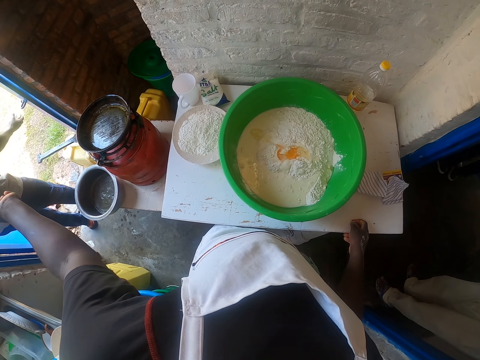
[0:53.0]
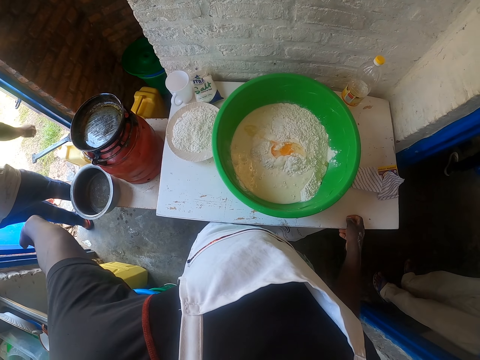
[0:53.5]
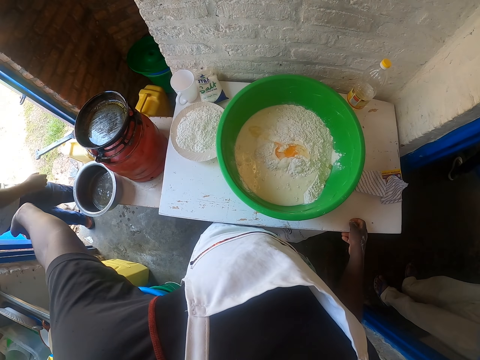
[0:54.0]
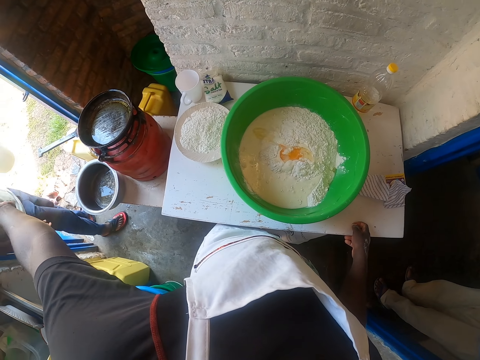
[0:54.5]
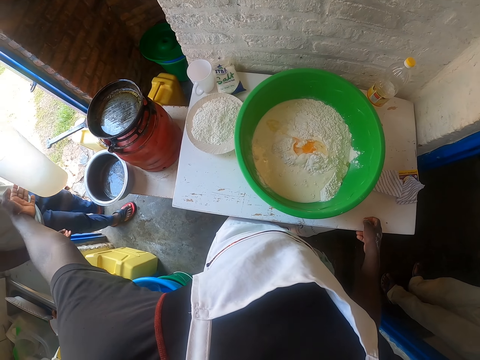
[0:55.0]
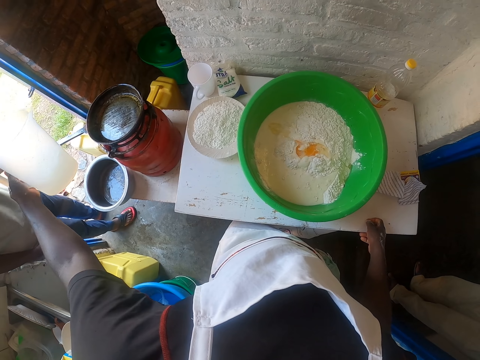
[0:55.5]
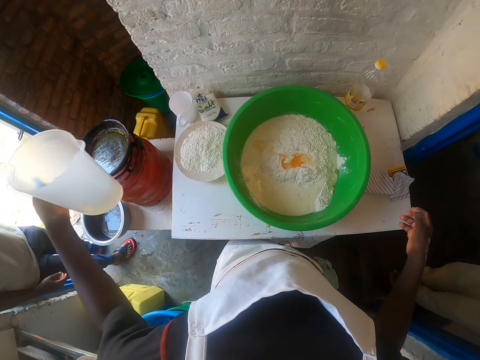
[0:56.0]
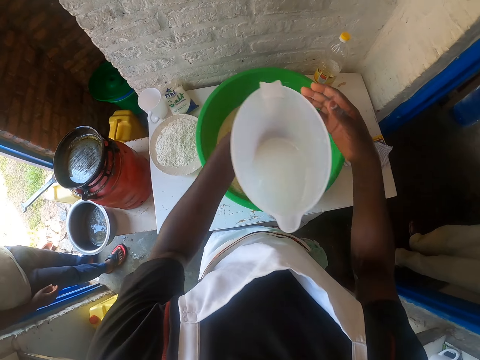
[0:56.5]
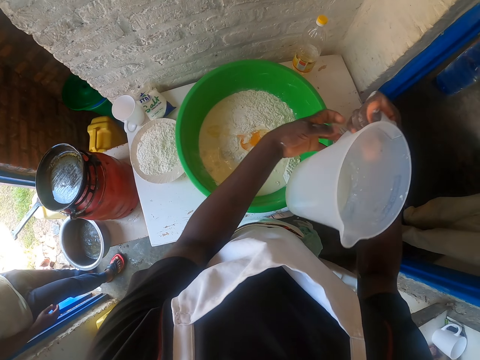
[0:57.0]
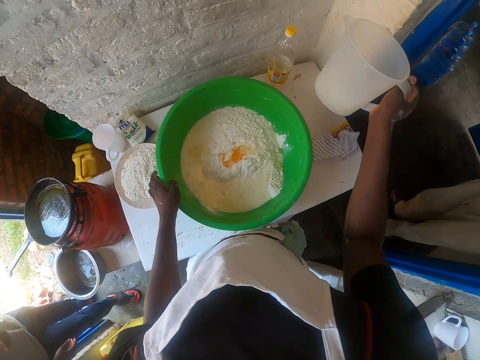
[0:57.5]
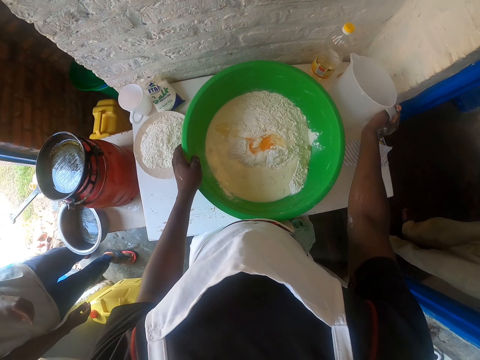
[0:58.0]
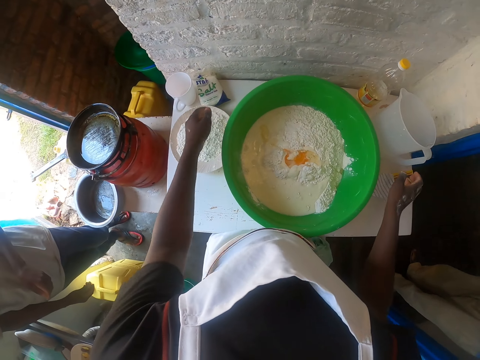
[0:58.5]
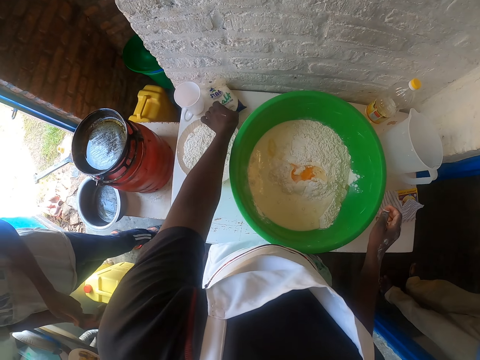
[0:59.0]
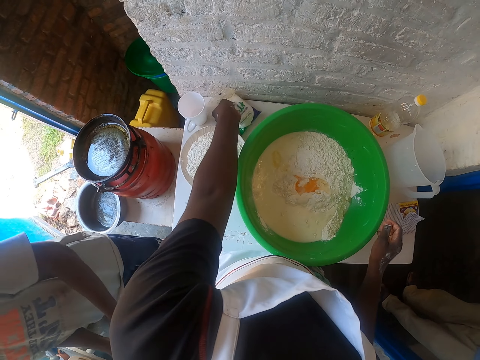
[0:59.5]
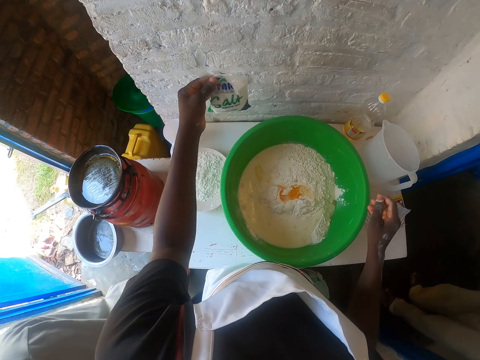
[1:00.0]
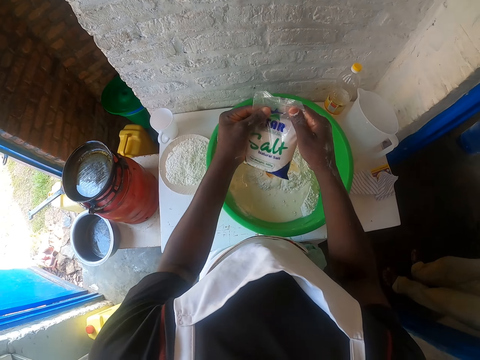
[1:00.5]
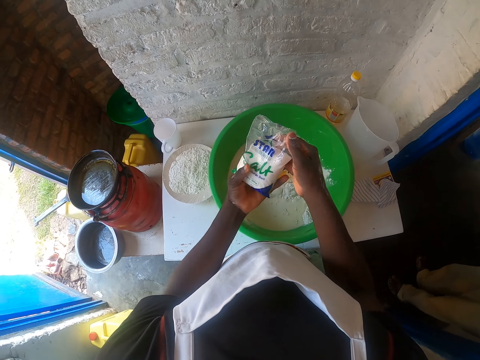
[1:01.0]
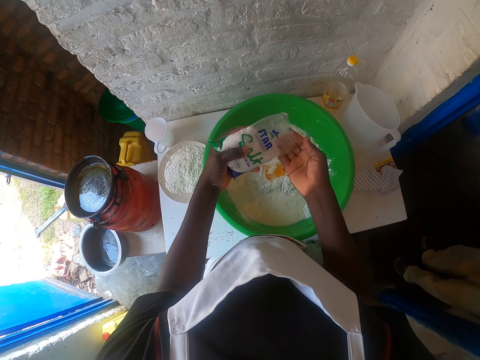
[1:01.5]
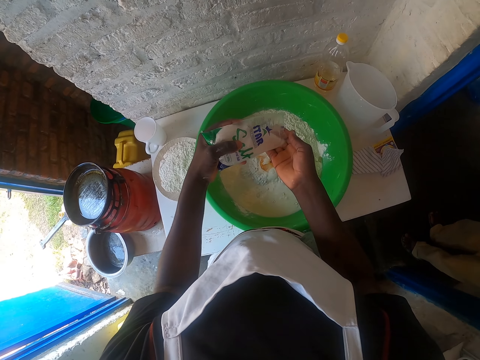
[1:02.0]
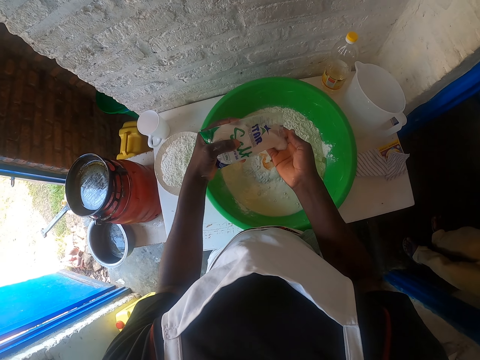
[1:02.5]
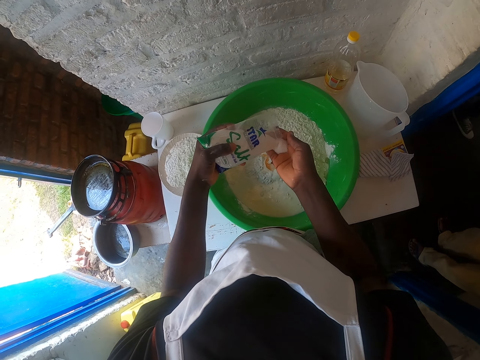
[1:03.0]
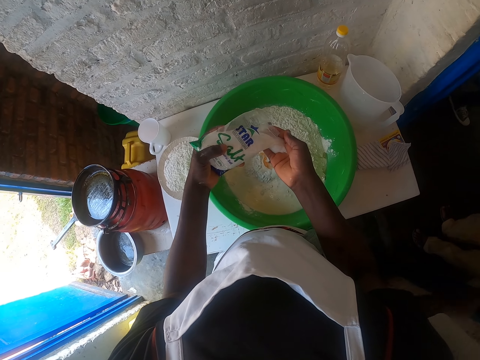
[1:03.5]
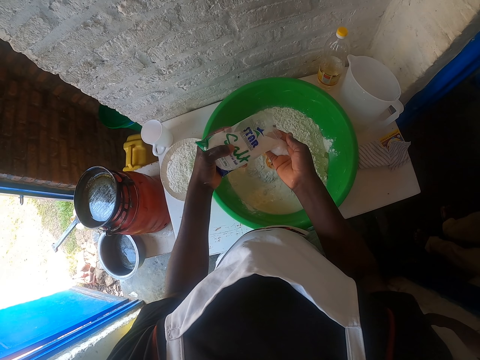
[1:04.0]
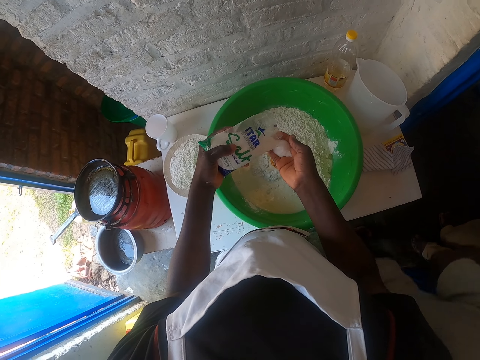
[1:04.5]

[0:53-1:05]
A man throws the dirt in the dustbin. The camera wearer takes a jar of water from the man. They put the jar of water on the table. They pick the salt from the table. They put the salt in the palm.

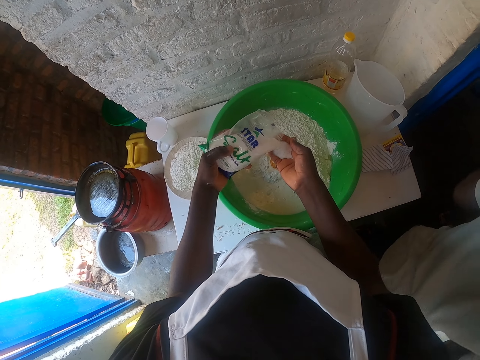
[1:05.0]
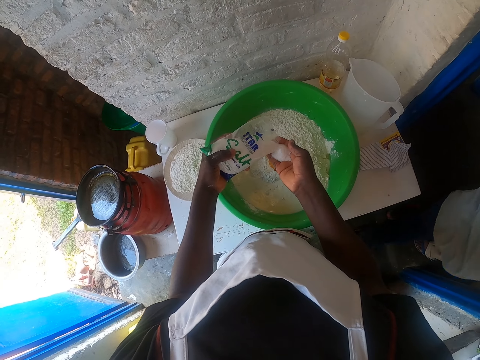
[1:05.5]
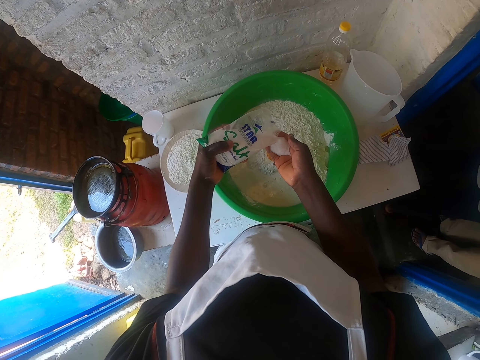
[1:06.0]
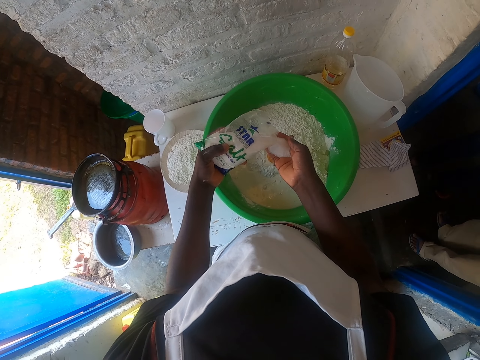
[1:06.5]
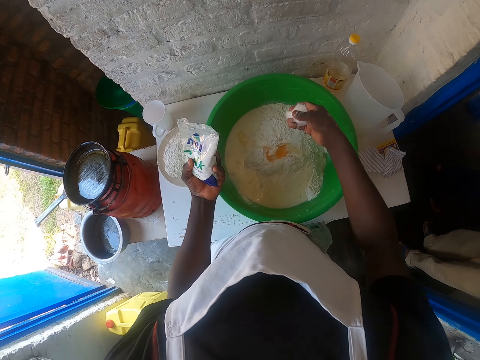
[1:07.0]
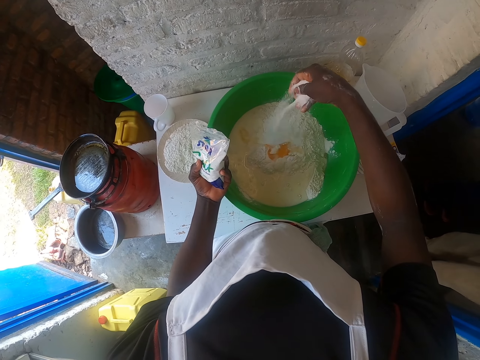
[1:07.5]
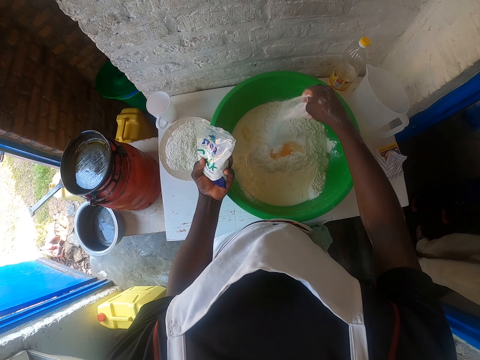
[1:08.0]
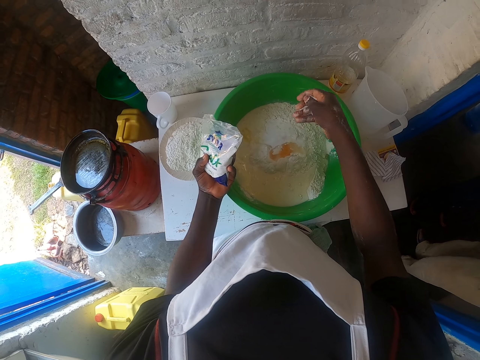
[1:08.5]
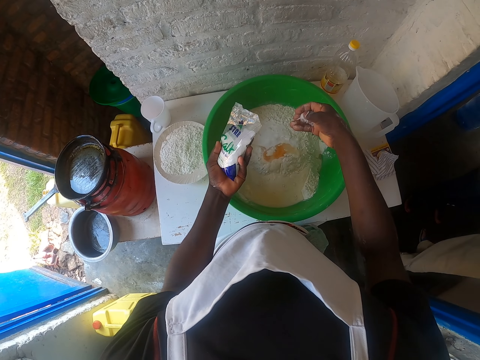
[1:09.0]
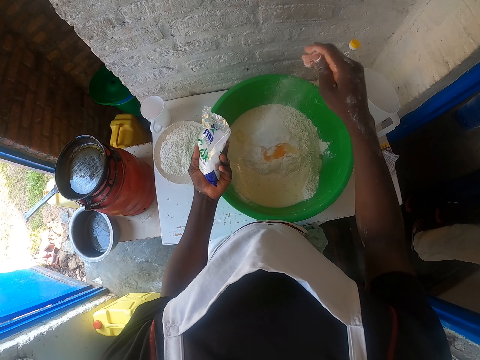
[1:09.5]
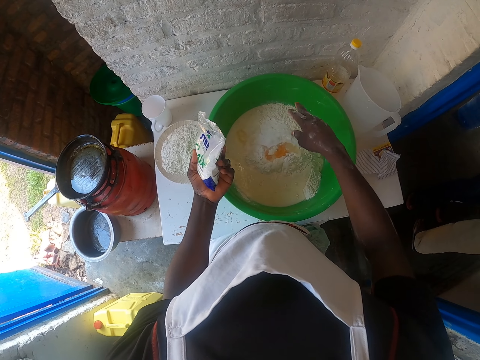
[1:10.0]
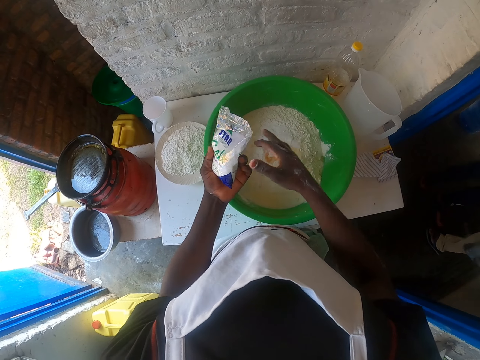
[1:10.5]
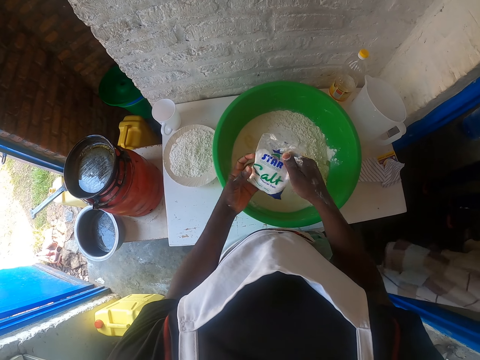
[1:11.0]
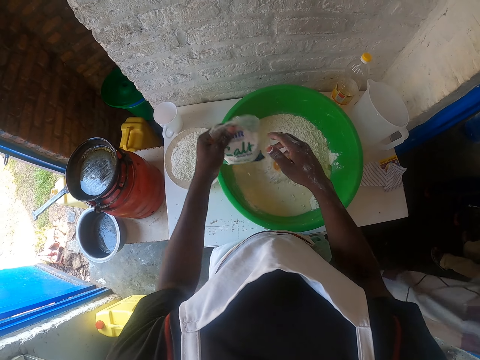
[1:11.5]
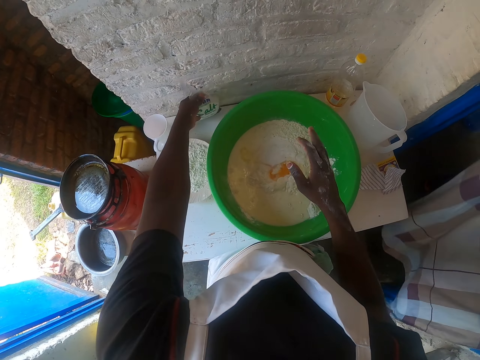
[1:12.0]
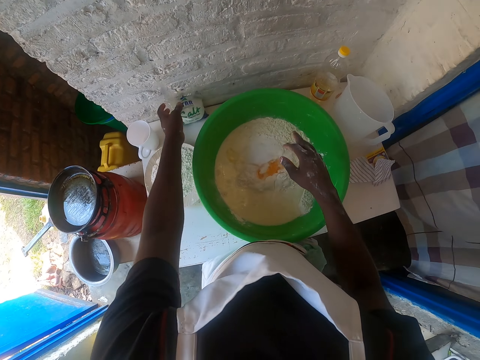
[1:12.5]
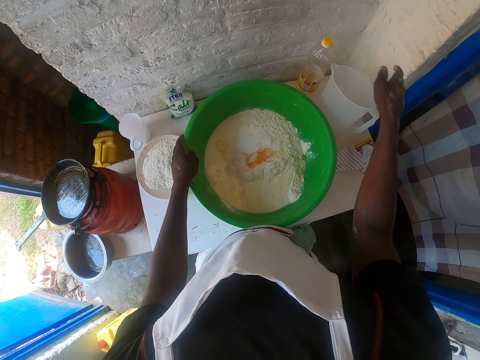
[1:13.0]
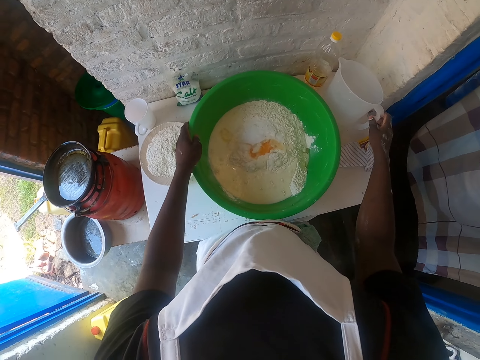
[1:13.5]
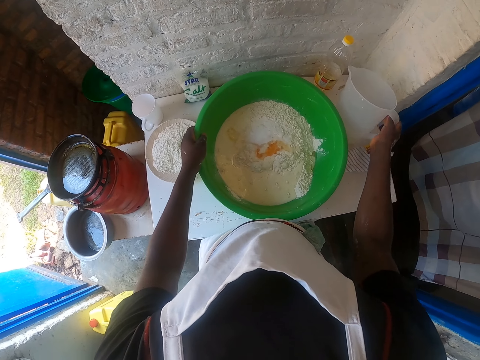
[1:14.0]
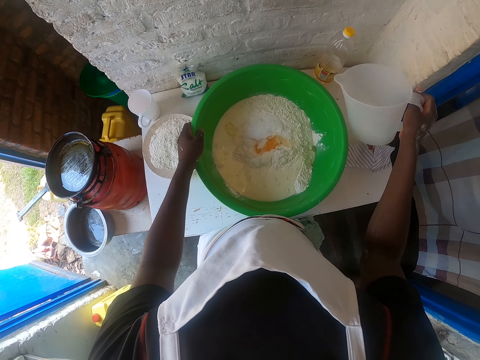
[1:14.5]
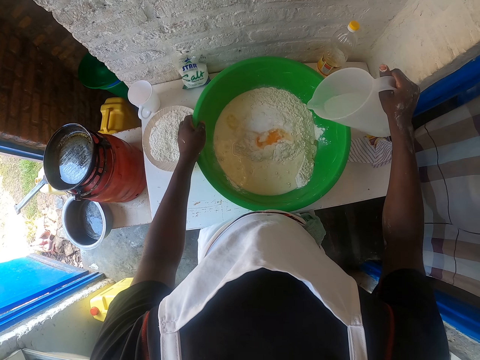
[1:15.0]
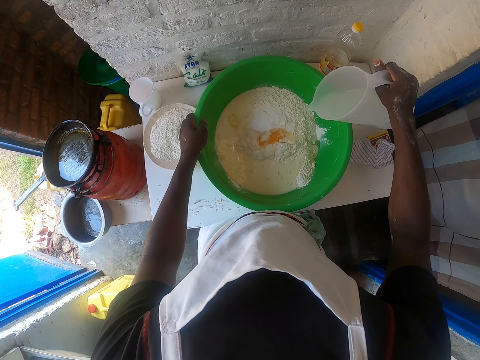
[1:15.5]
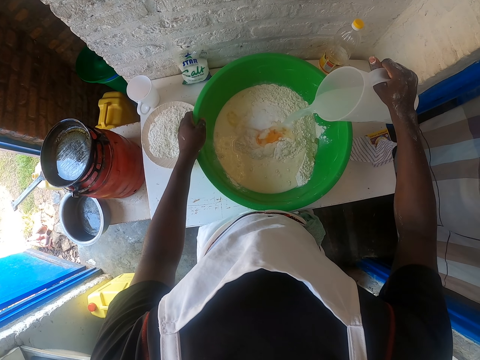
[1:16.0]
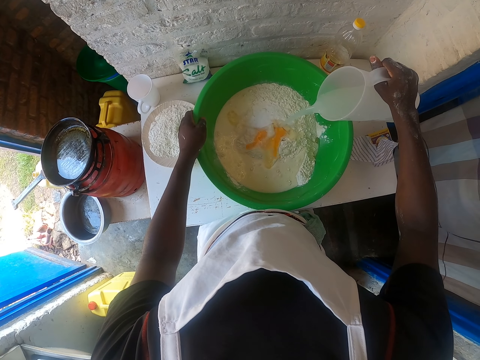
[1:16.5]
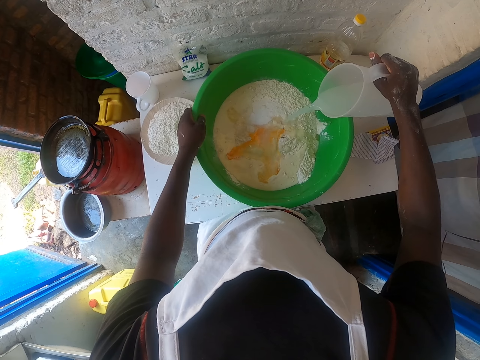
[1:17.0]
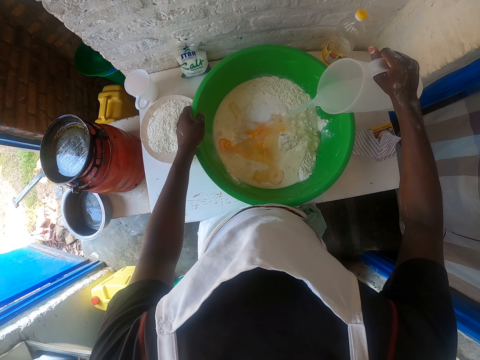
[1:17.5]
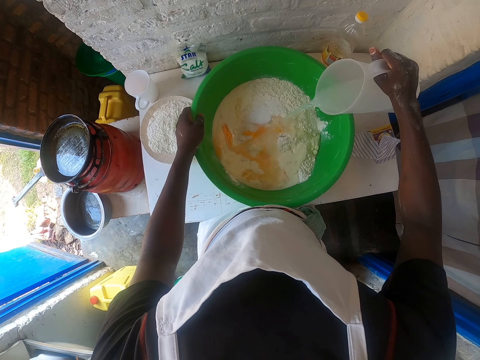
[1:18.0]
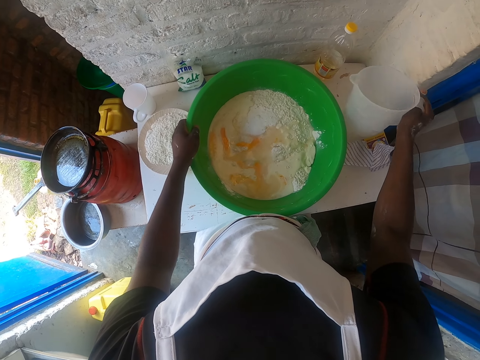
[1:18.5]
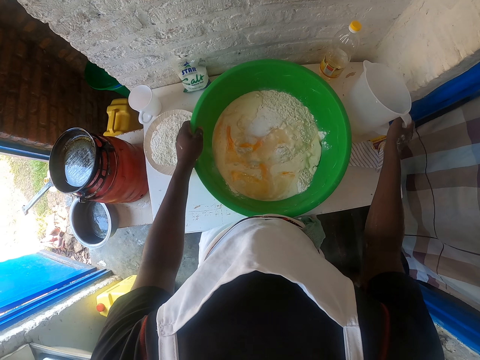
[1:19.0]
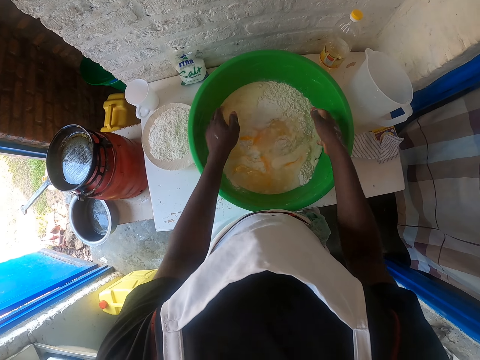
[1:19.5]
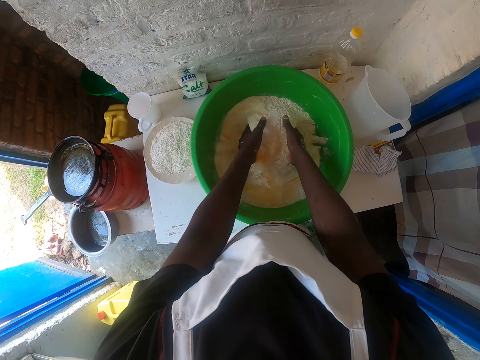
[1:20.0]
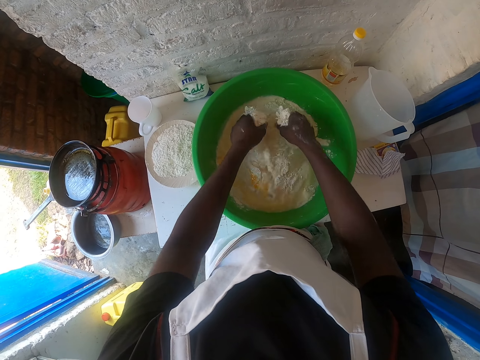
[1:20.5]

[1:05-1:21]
The camera wearer sprinkles the salt in the mixture. They put the salt on the table. They pick the jar of water from the table. They pour water in the dough. They put the jar of water on the table. They mix the flour using both hands.
